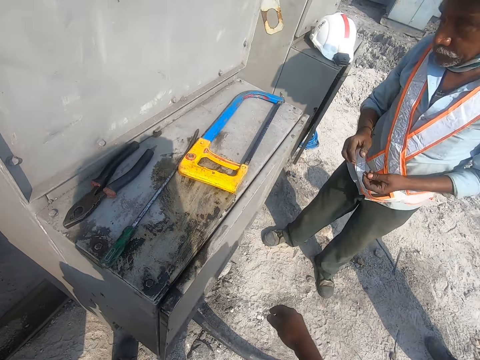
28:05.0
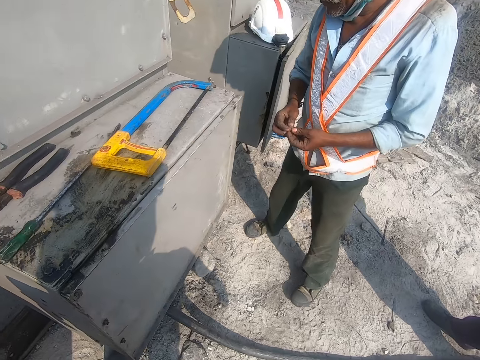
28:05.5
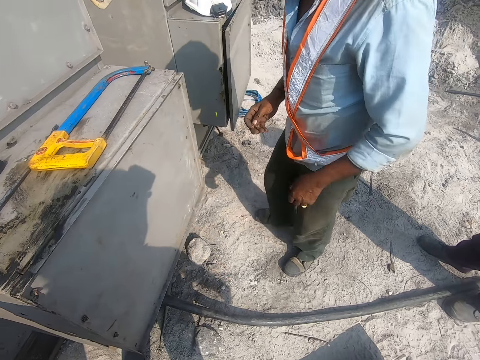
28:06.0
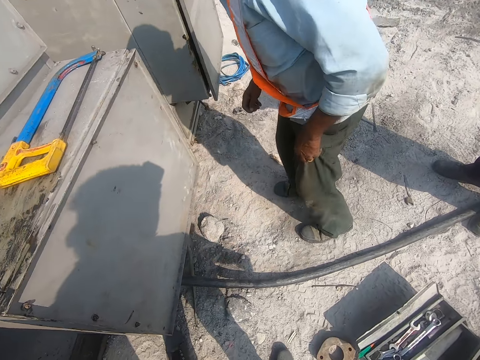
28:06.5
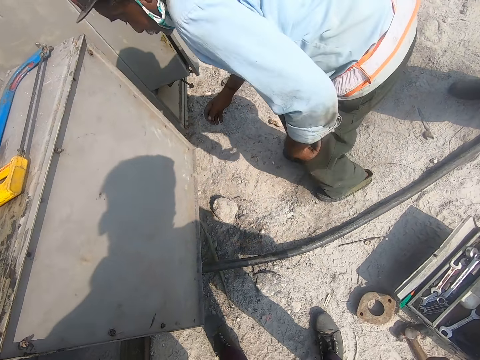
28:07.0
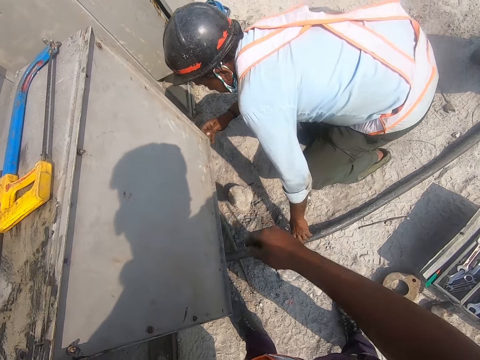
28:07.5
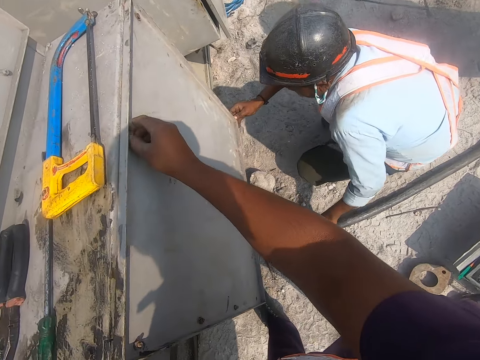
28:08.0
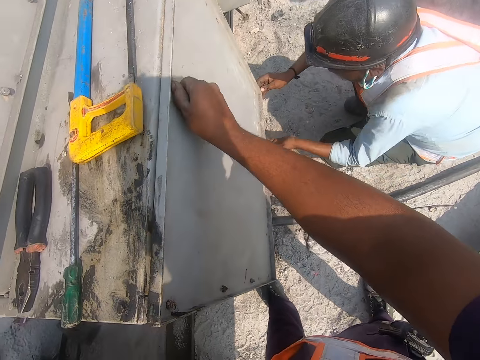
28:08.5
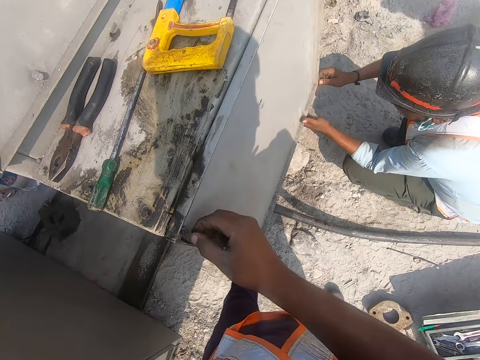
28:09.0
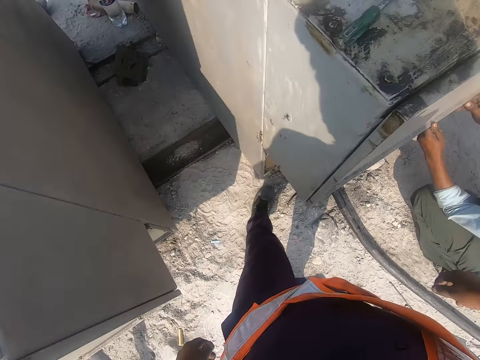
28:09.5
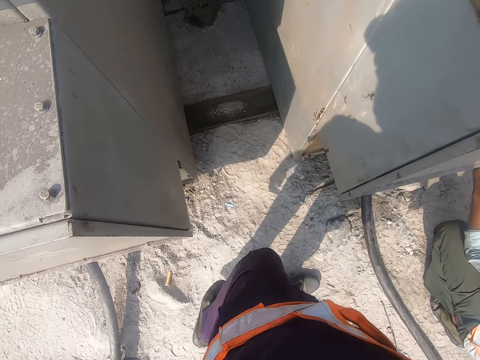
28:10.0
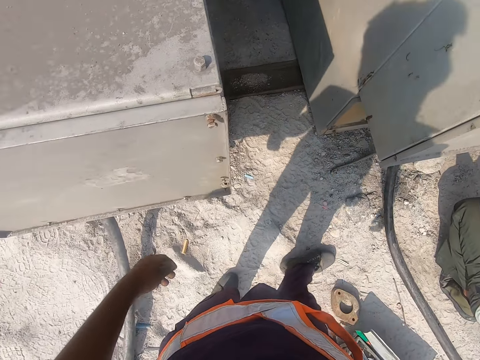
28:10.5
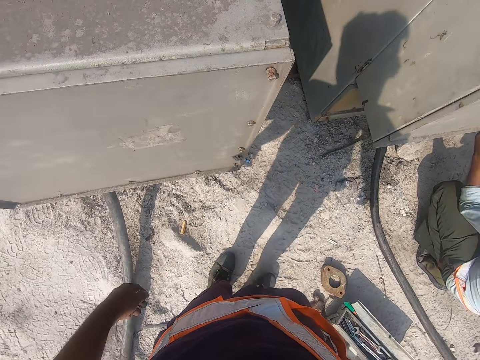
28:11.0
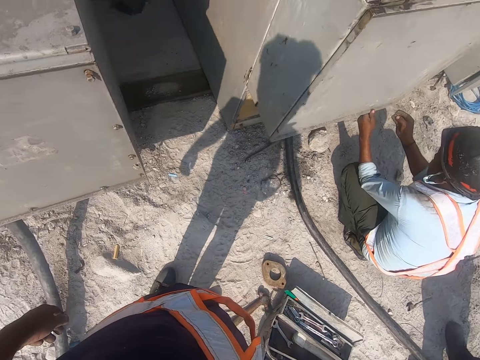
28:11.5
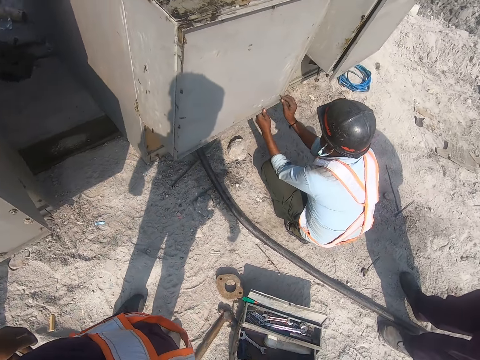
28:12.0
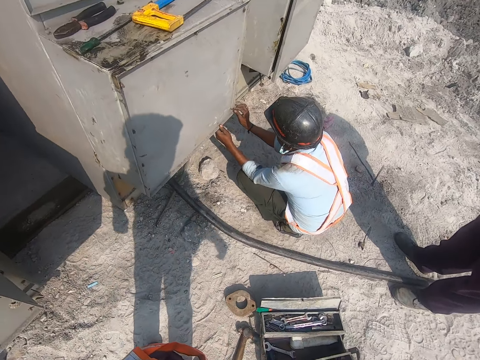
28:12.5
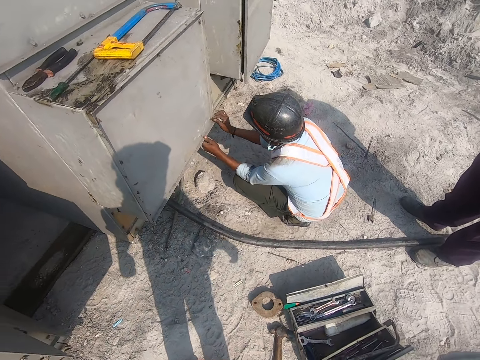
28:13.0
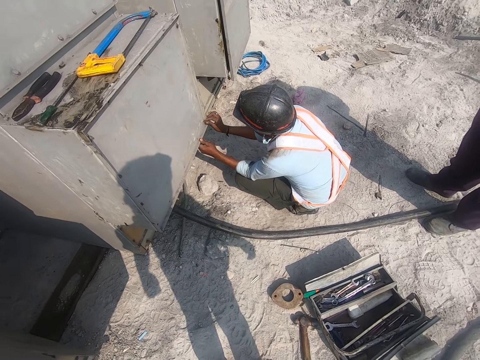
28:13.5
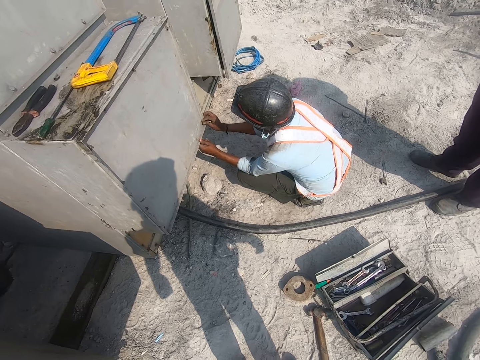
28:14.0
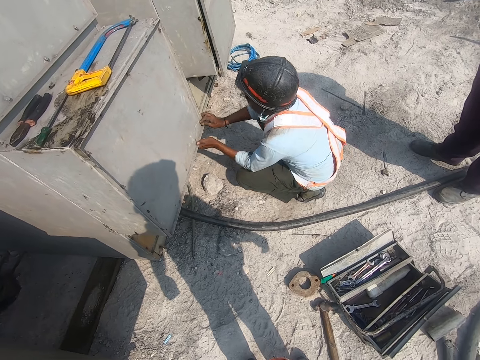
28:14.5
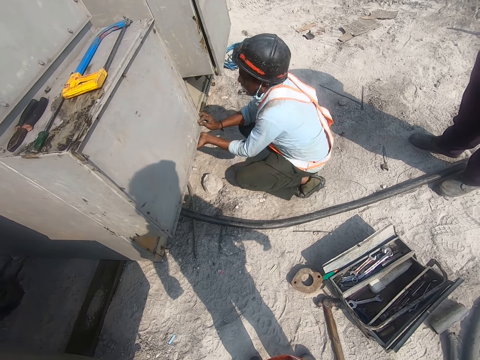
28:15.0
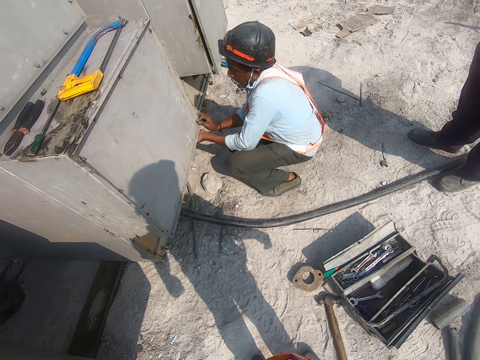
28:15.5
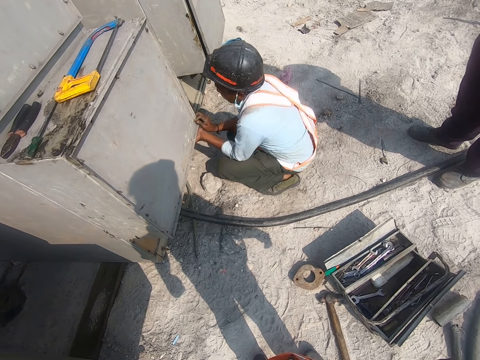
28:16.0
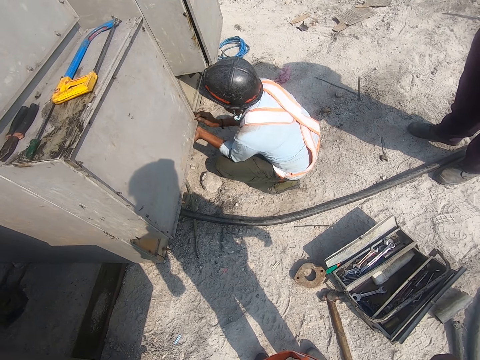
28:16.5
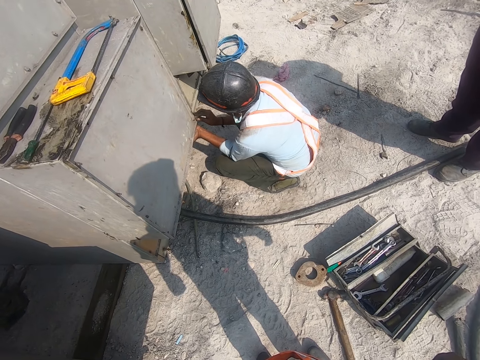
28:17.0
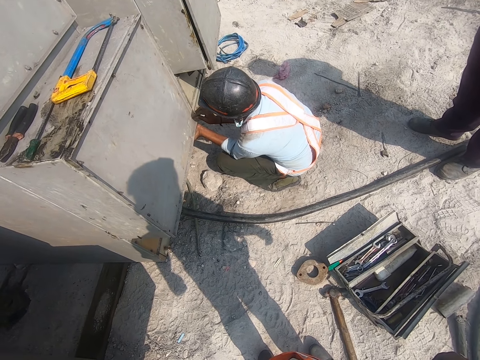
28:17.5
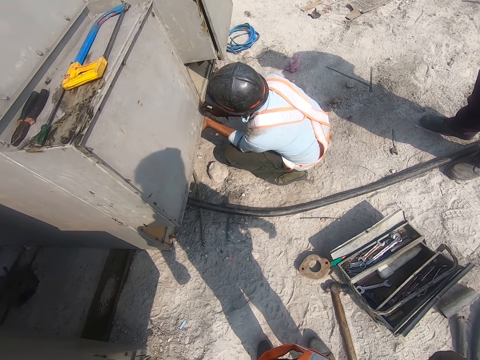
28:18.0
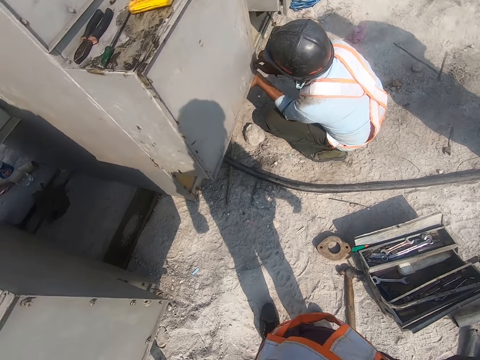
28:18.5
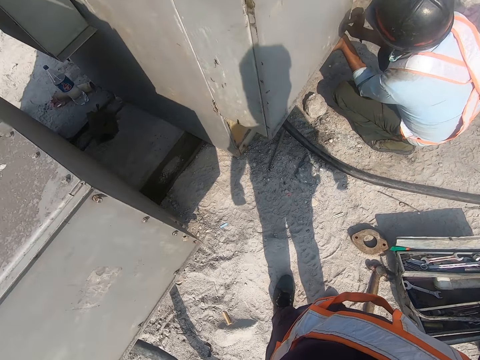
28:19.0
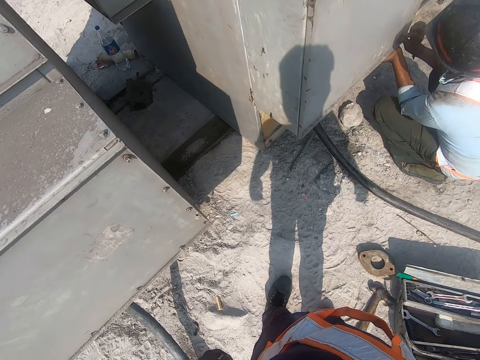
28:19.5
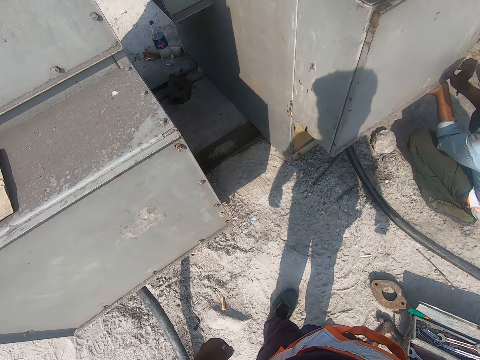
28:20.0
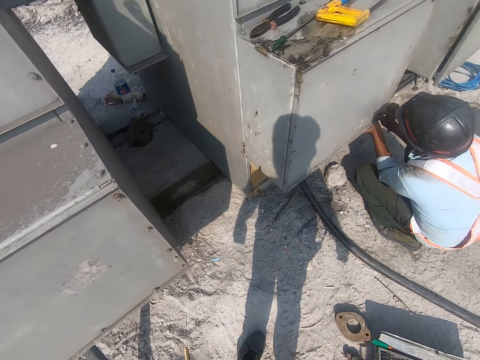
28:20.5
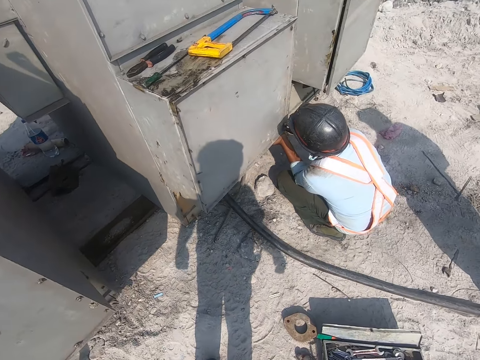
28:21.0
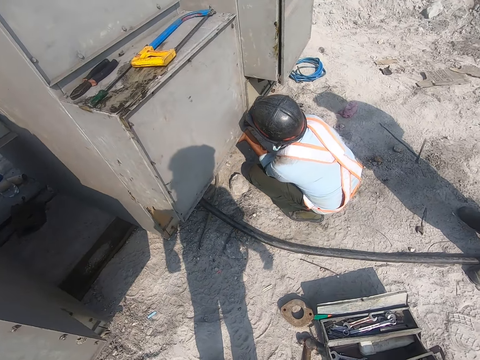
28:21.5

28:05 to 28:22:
A man converses with the camera wearer. The man puts the nut in his right hand. The man adjusts. The man kneels down. The camera wearer holds a screw on the metallic cabinet. They converse with the man. They walk backwards. They make a step. They look at the metal box. The man puts the screw on the metallic cabinet.

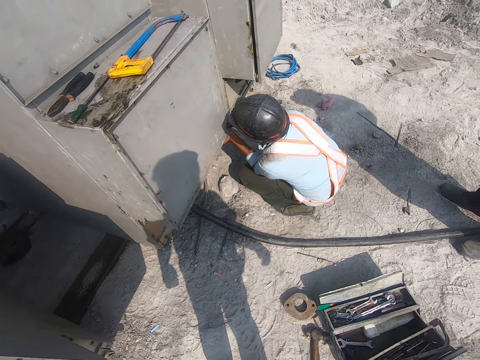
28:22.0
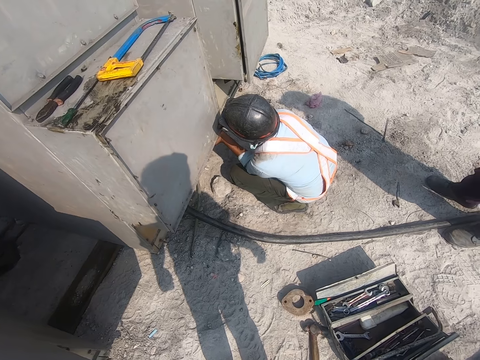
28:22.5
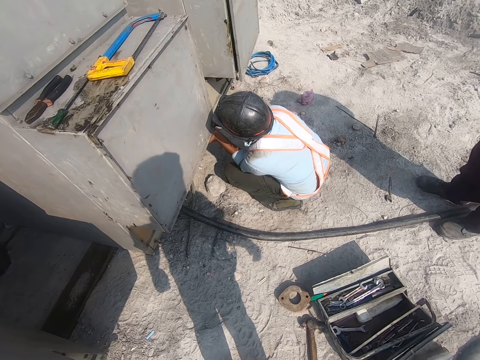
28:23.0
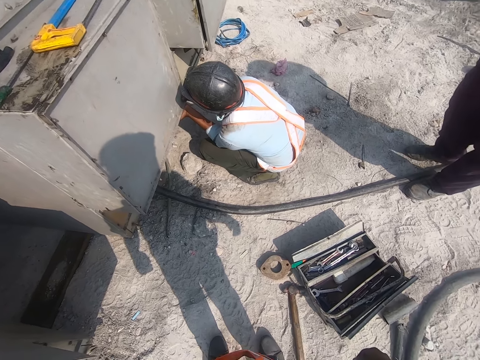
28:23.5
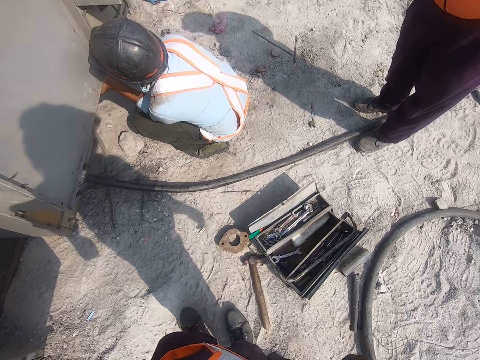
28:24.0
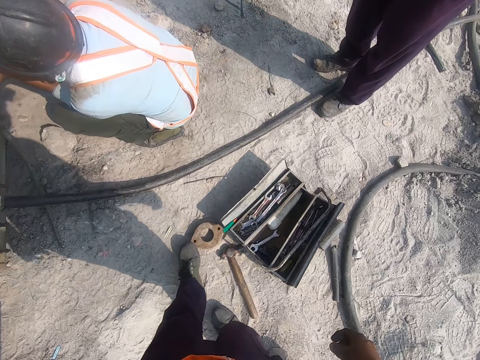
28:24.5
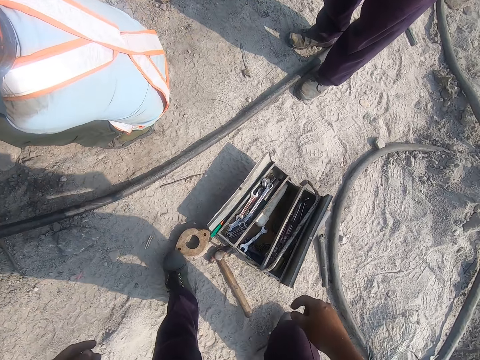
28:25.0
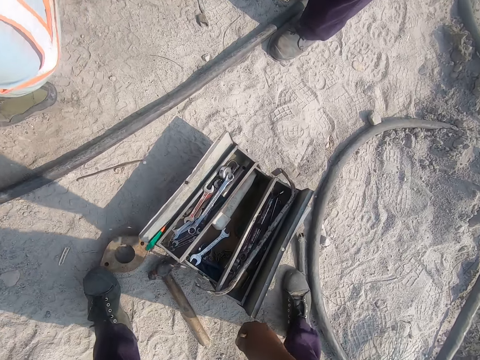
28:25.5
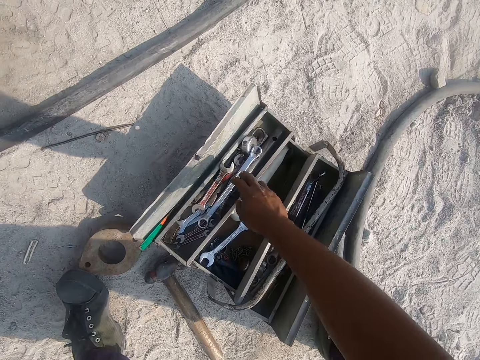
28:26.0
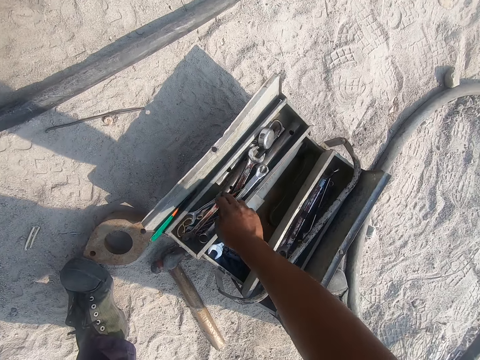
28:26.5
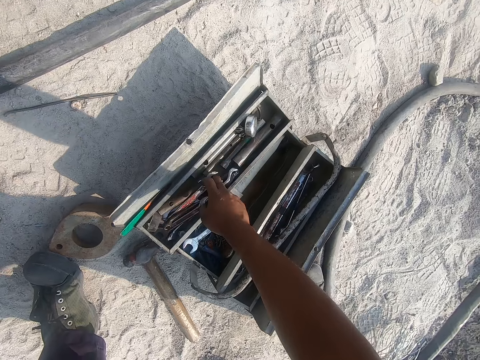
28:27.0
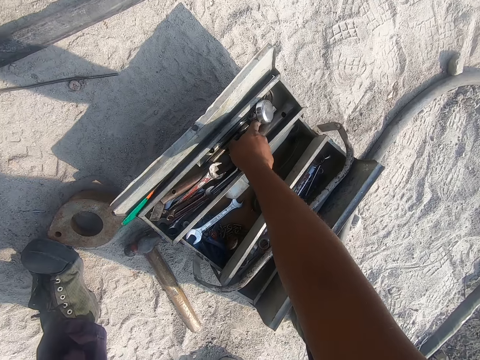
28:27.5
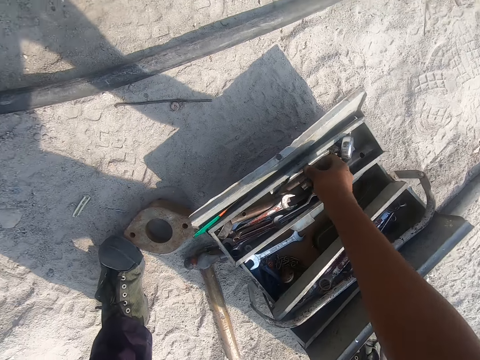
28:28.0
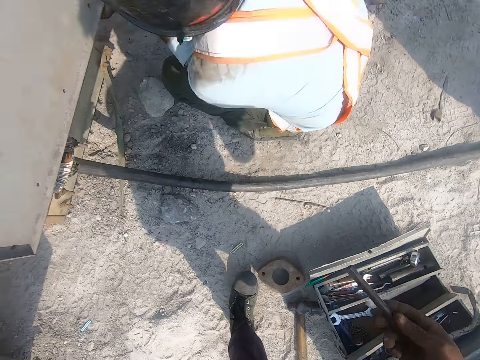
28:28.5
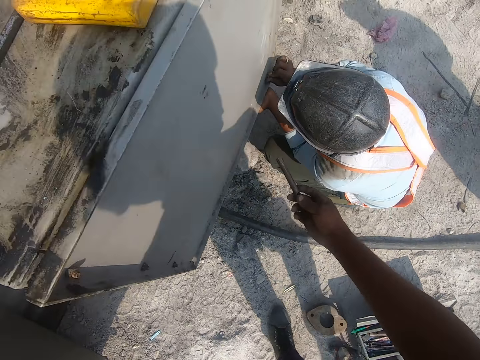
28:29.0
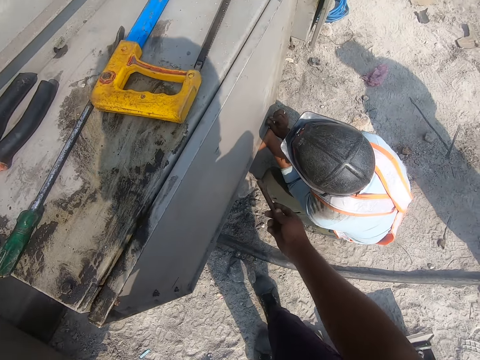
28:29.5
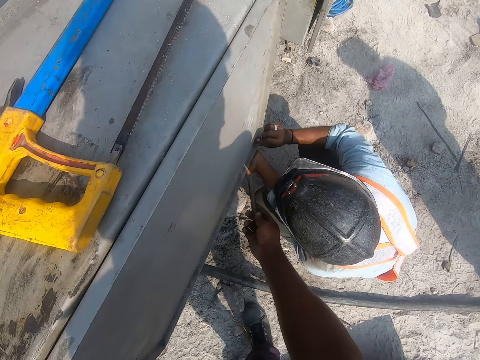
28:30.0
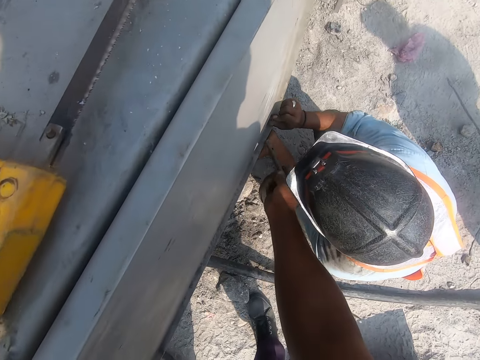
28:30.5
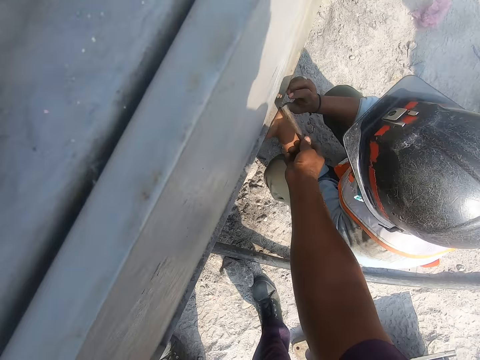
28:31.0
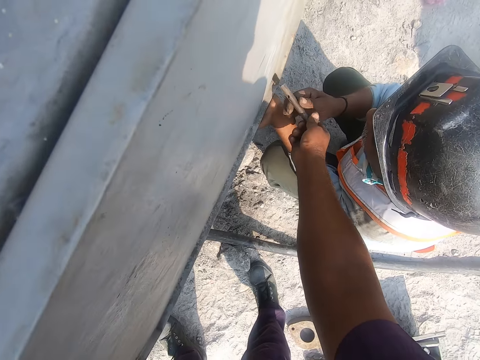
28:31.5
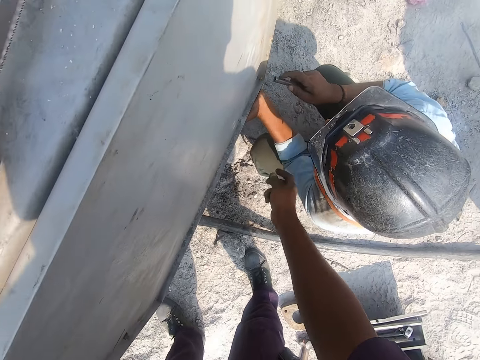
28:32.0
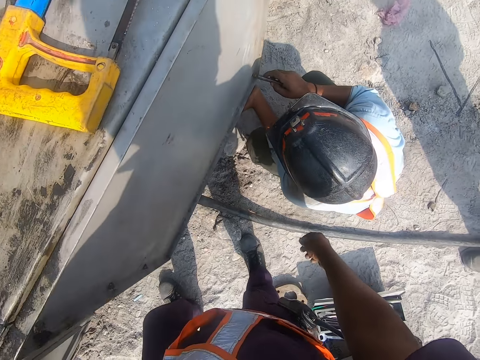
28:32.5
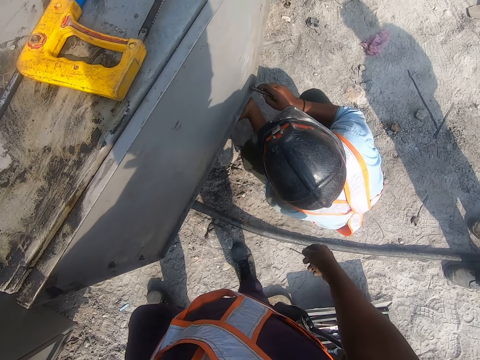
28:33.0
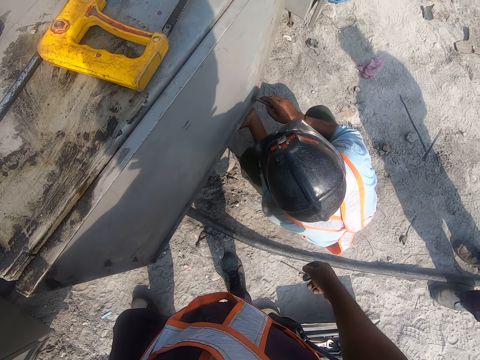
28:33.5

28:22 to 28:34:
The camera wearer searches through the tool box. They pick up a circular long metal rod. They converse with a man and give the circular metal rod to the man. The man converses with the camera wearer.
